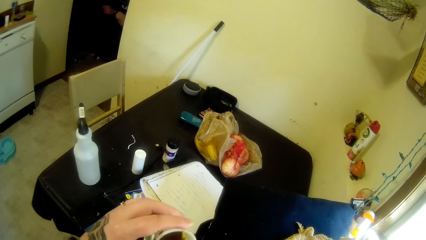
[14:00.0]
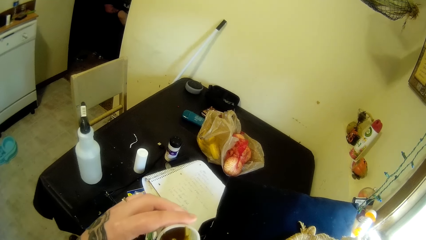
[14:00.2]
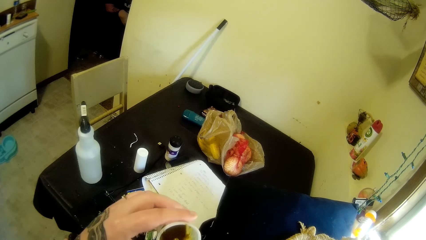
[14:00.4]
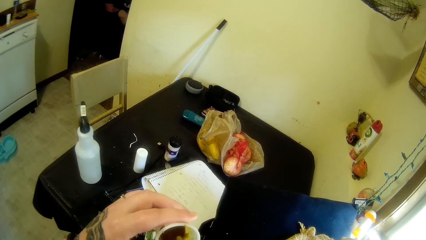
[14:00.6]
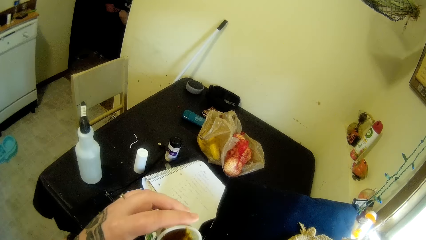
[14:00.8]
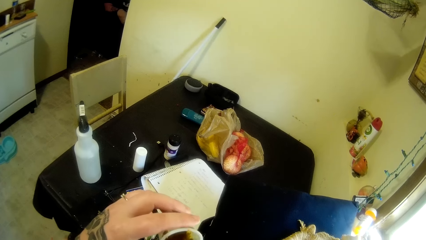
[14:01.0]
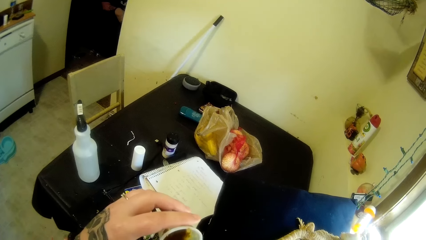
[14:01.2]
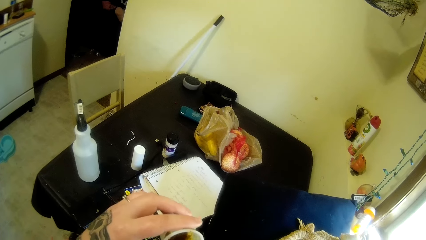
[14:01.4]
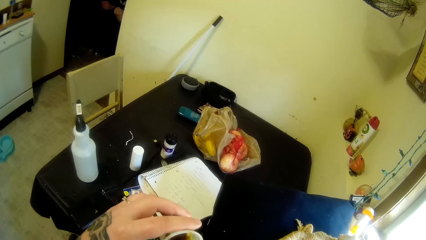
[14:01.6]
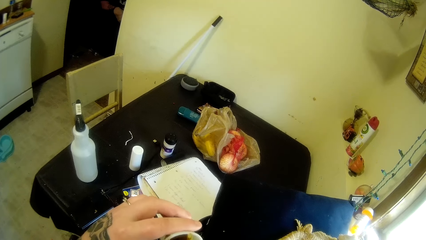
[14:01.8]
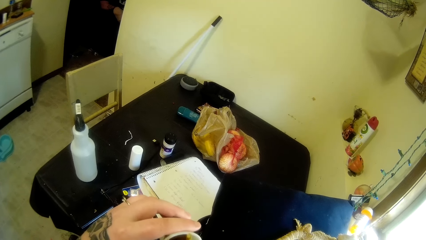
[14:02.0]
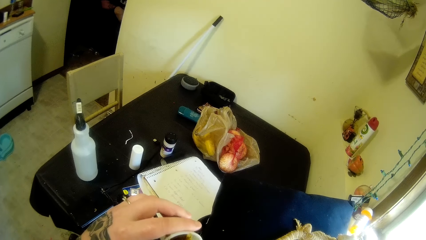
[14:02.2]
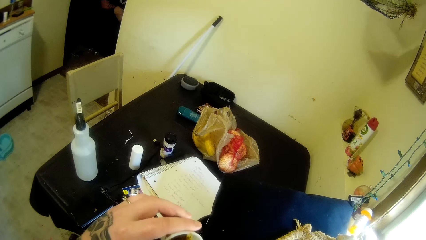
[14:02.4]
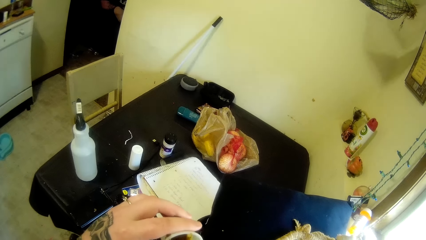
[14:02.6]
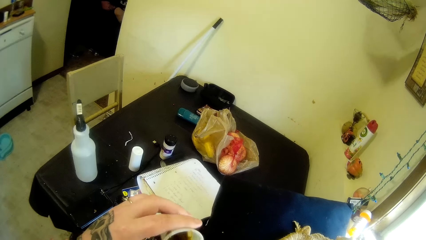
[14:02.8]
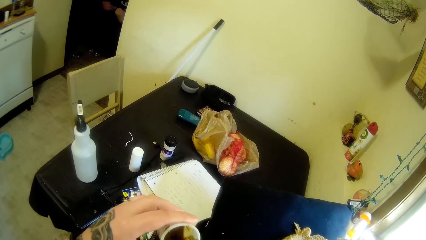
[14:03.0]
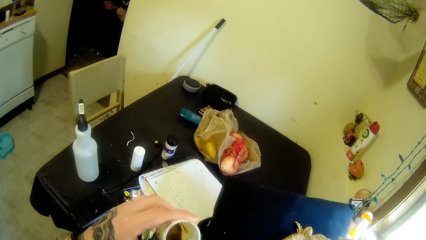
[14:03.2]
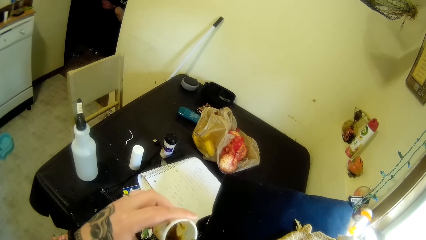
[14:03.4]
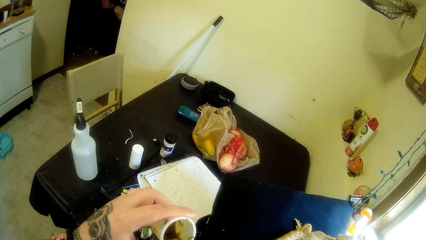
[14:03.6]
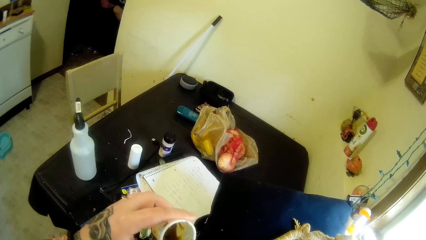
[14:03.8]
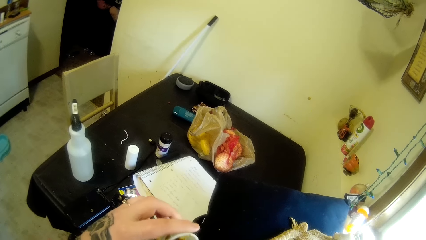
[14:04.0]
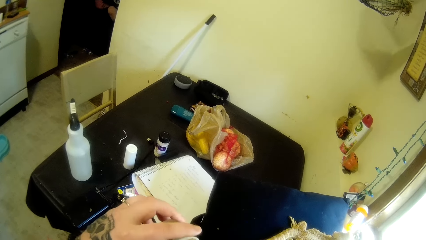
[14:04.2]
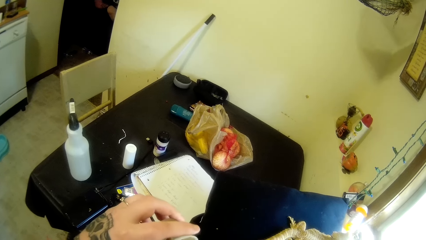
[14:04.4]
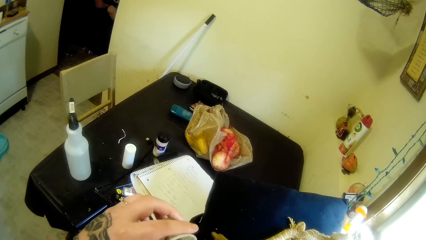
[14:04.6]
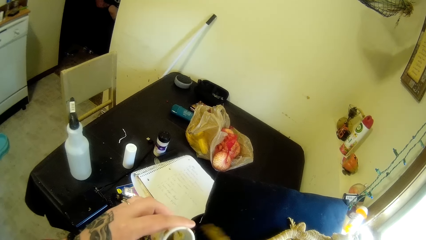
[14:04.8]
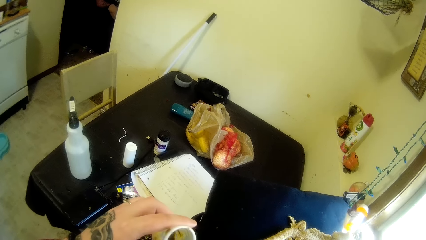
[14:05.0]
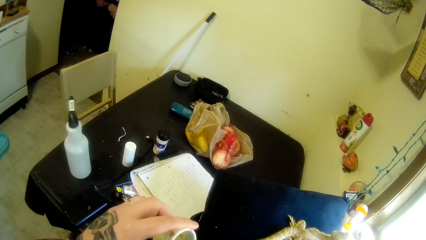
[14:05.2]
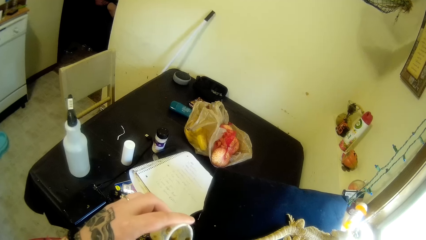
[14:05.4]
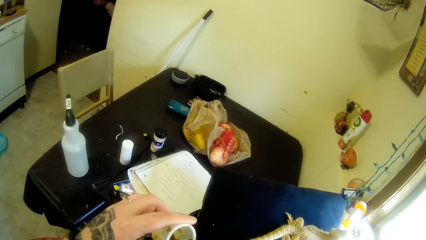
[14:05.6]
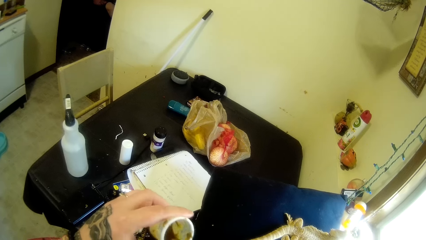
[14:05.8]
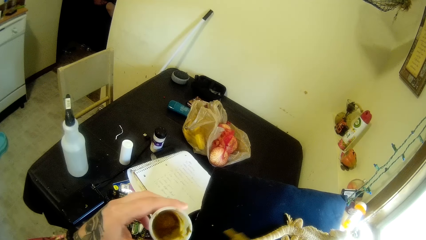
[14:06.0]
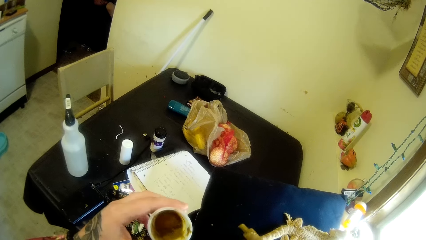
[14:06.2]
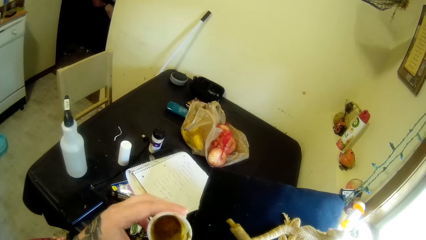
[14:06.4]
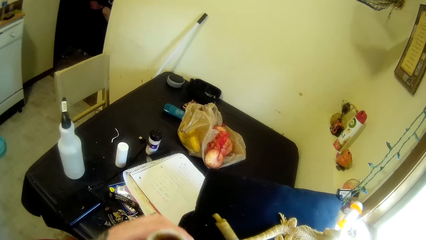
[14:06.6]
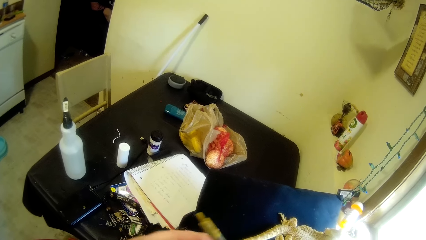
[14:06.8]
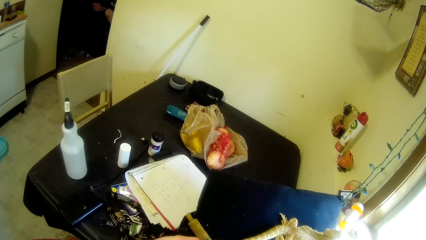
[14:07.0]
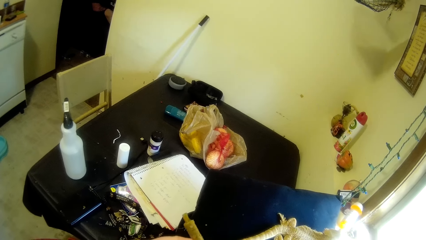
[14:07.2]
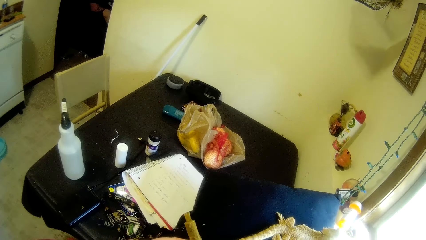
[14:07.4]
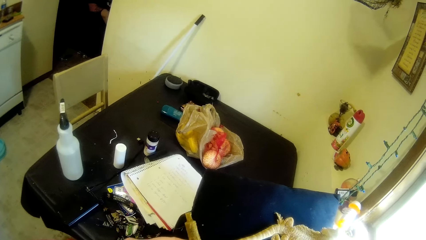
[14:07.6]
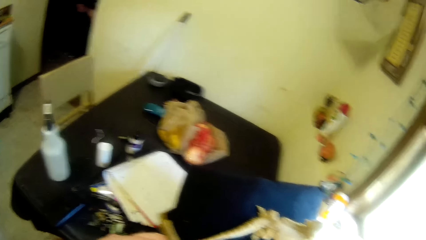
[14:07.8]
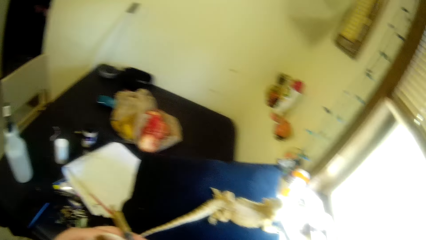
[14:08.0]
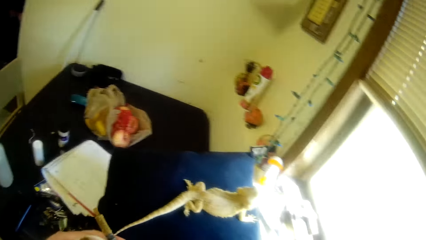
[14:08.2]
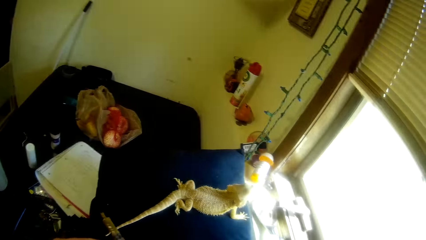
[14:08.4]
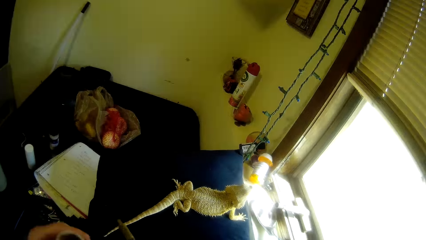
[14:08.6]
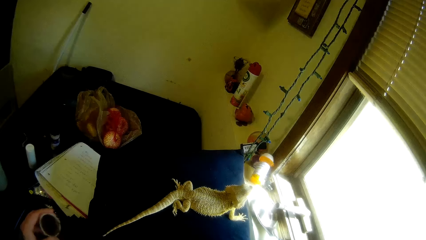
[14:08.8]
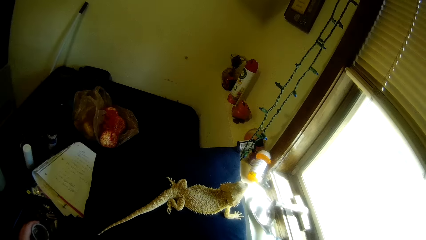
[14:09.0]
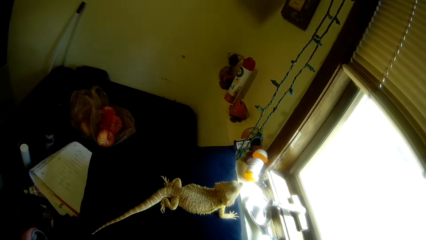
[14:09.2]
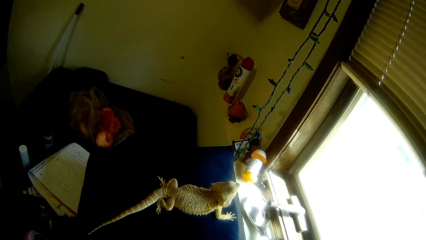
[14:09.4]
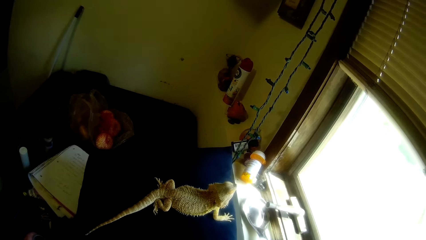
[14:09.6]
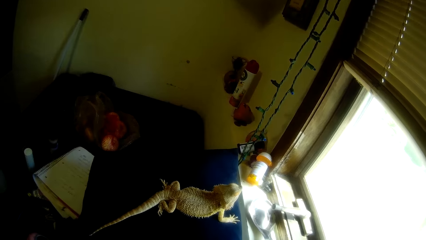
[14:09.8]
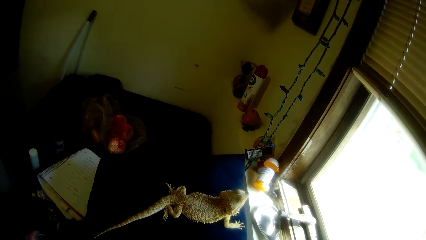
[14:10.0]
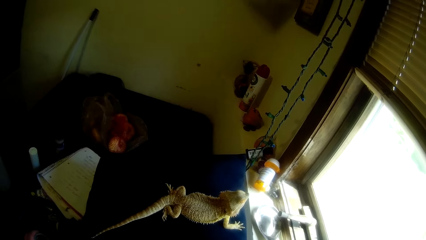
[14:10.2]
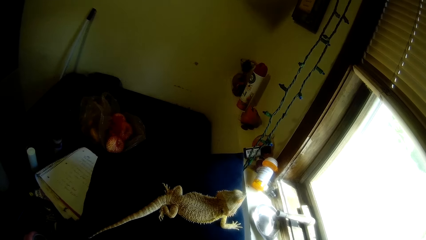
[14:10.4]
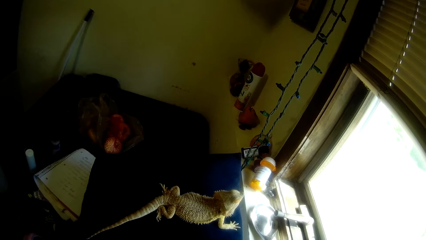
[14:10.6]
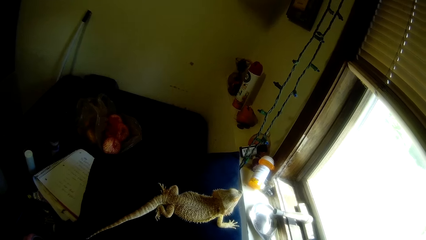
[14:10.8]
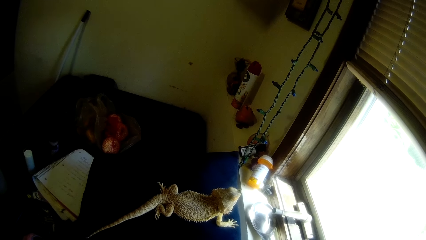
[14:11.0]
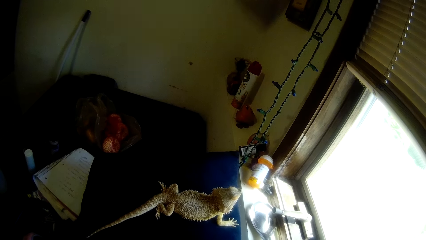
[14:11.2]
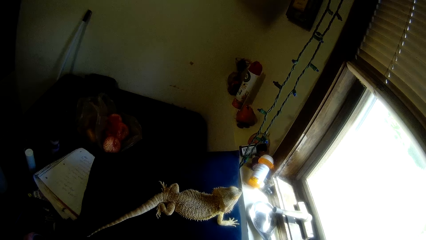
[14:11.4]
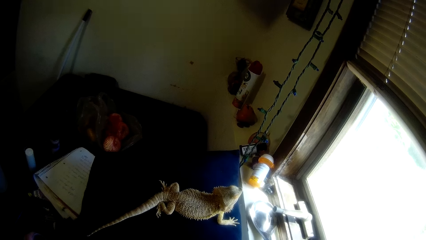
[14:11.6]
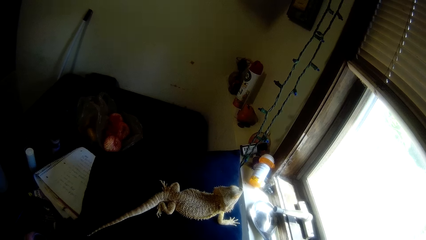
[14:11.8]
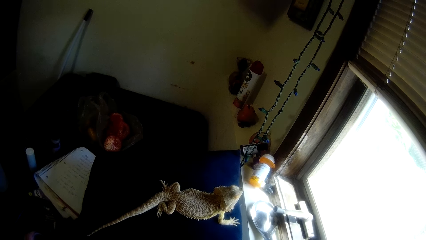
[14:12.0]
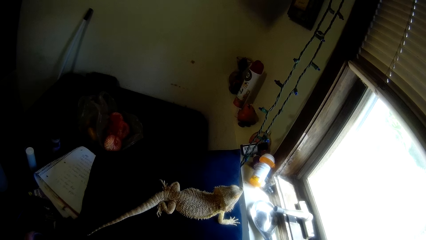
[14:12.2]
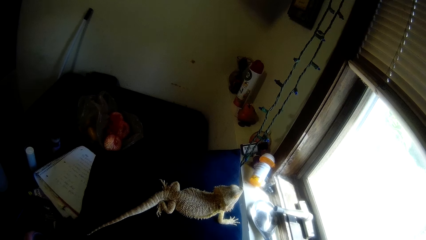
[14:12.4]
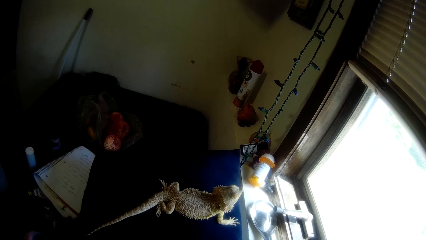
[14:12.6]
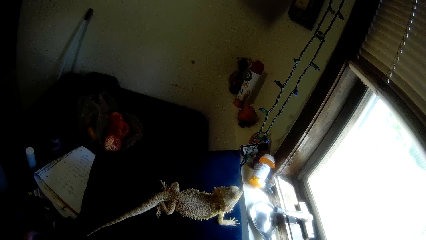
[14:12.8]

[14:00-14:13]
The camera wearer sucks something with a syringe in the cup. They look at the cup. They suck food with the syringe in the cup. They look at the cup. They look around.

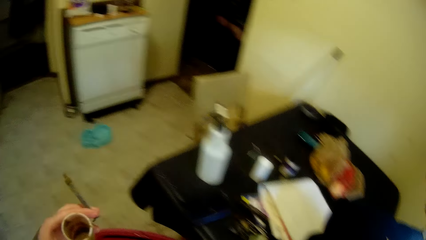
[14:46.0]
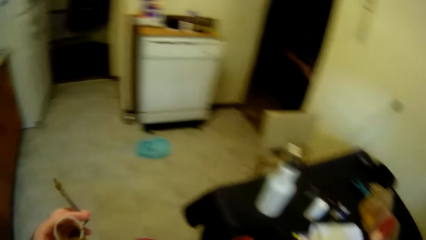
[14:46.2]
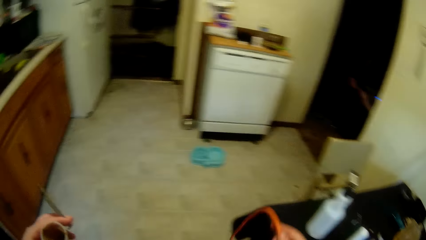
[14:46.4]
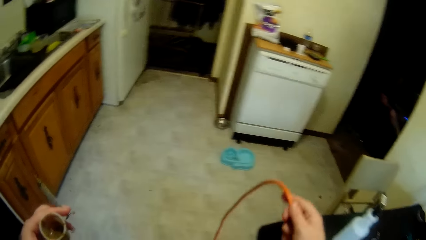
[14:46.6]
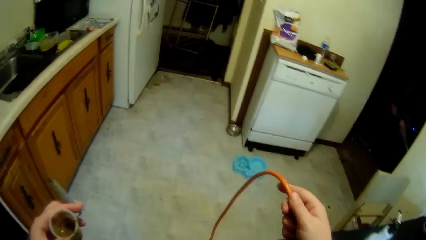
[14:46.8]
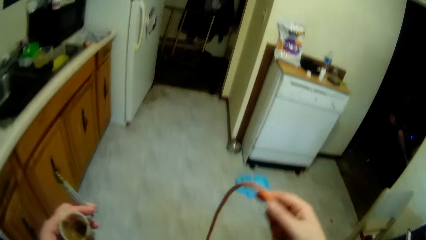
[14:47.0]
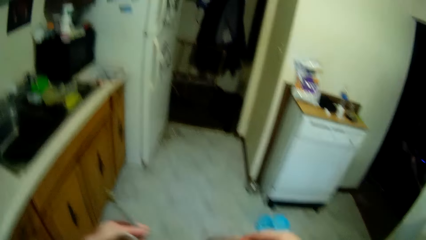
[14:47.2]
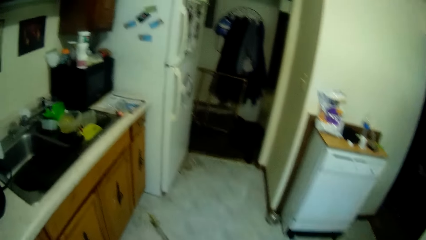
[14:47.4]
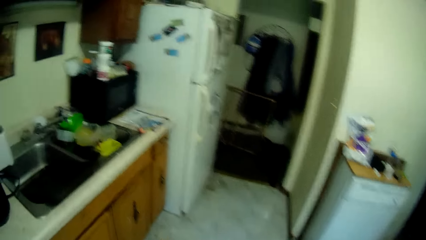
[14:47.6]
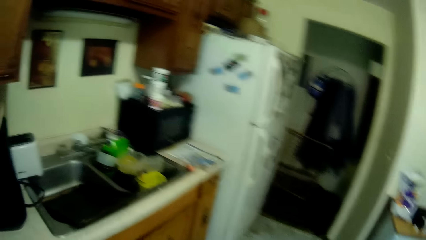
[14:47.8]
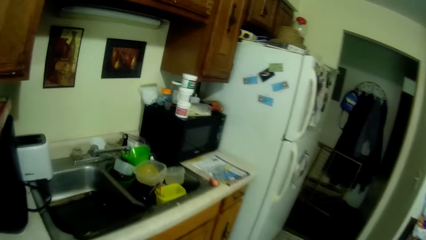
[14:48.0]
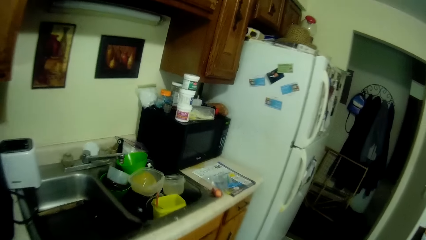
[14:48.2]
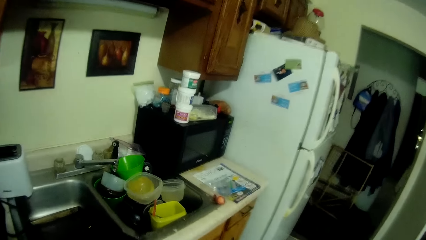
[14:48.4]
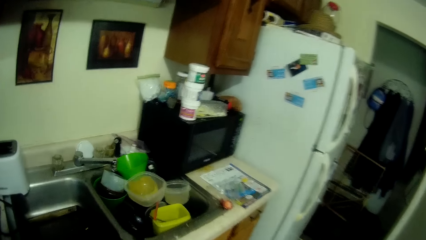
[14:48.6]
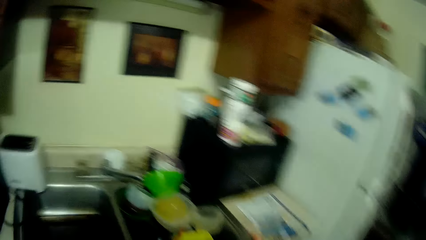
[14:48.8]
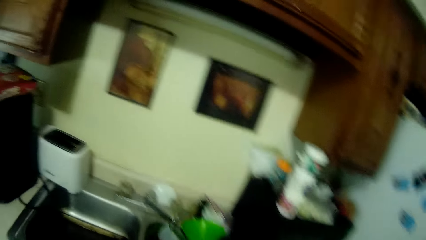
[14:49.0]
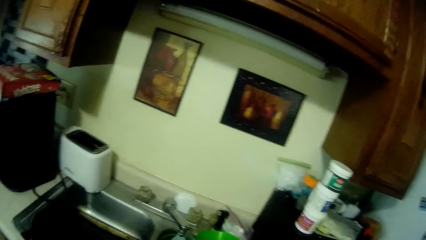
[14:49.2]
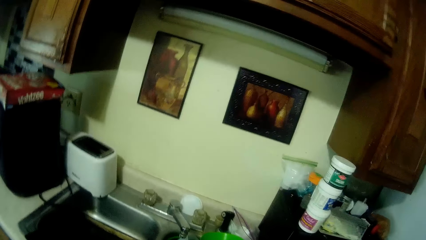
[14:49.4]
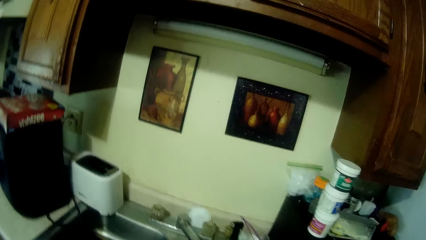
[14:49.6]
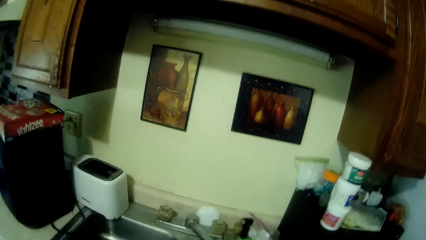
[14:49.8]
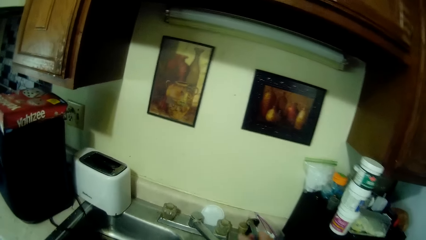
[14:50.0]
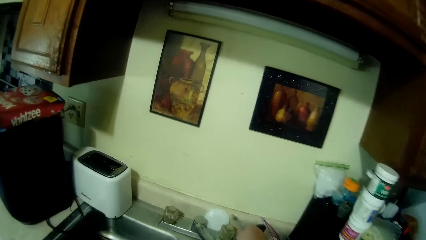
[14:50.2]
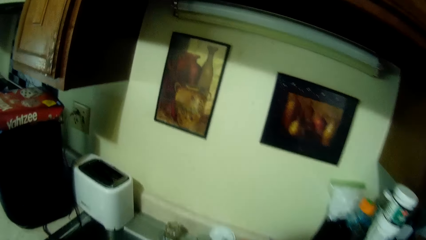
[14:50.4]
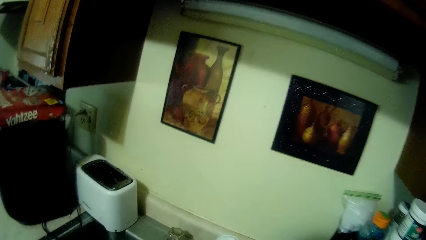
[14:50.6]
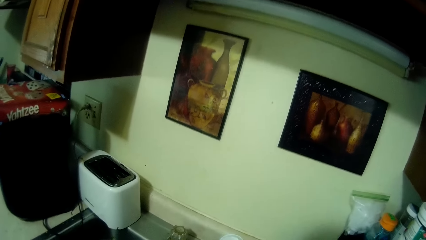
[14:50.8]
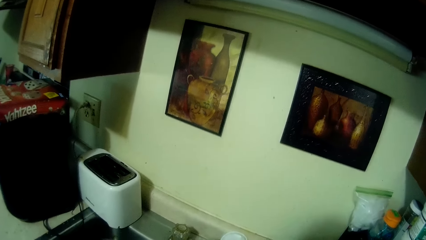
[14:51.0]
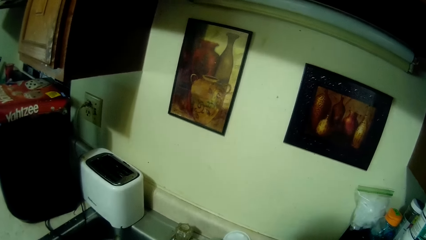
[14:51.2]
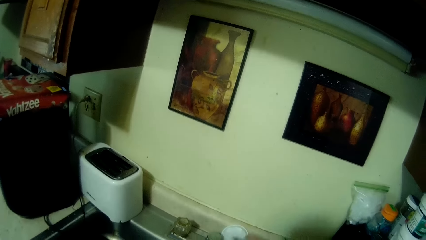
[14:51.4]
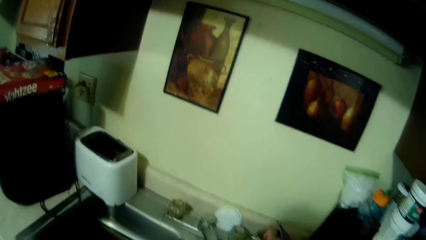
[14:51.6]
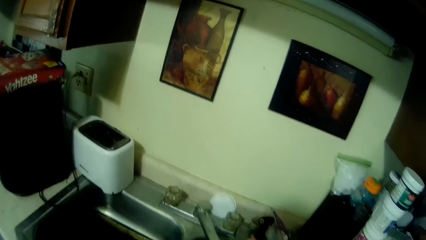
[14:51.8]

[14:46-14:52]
The camera wearer lifts the wire upwards. They walk around, turn on the faucet and look around.
